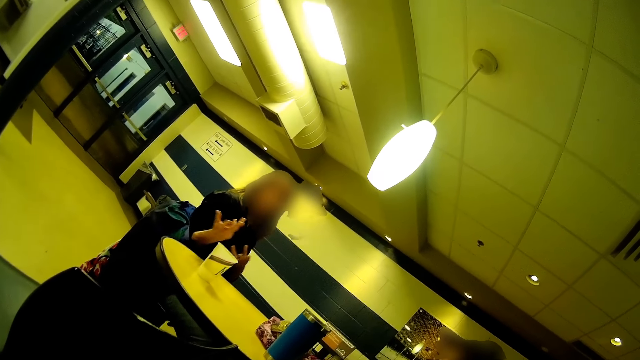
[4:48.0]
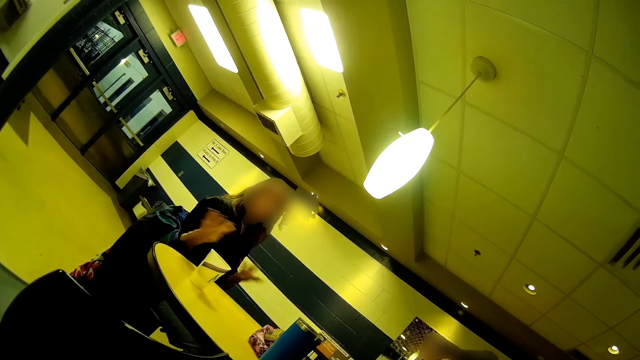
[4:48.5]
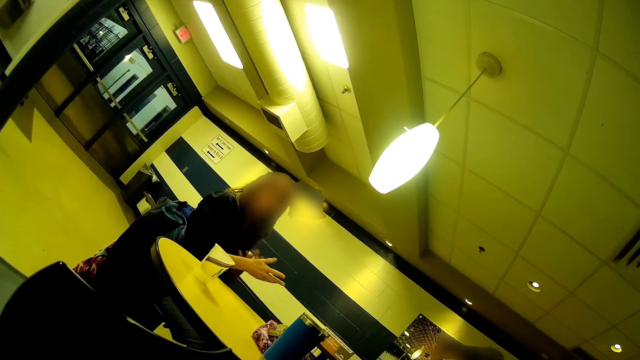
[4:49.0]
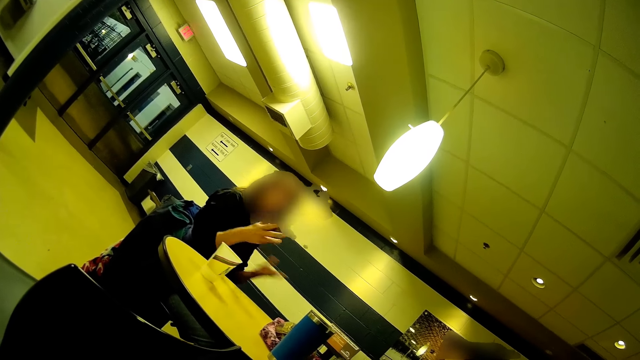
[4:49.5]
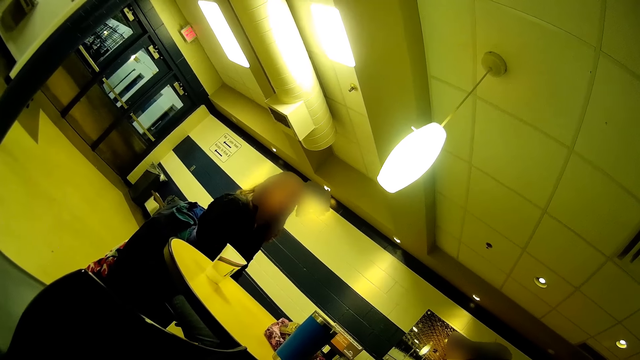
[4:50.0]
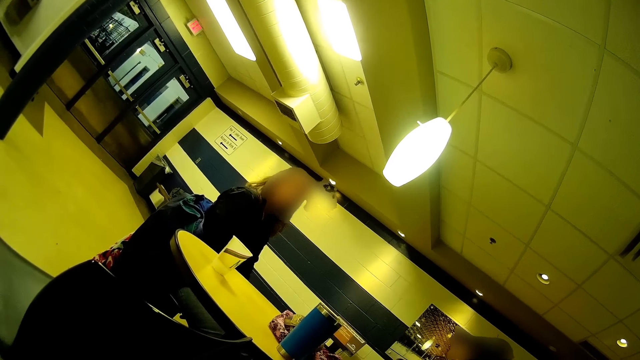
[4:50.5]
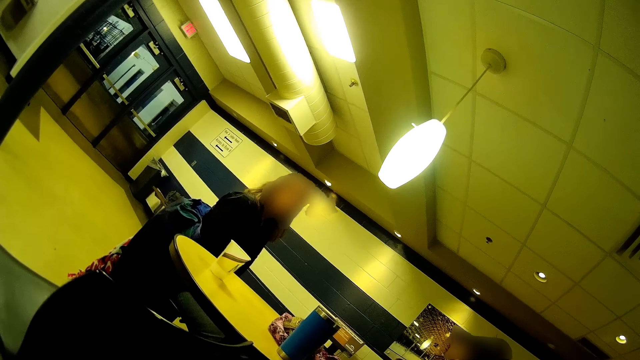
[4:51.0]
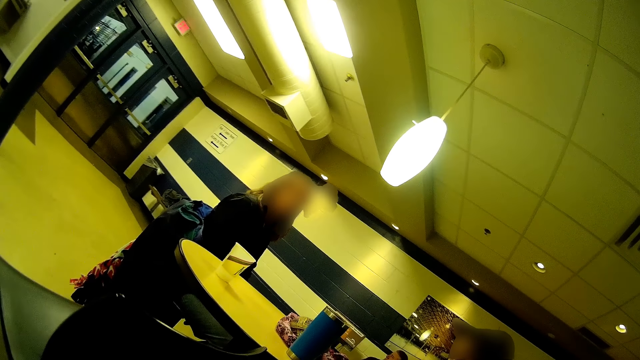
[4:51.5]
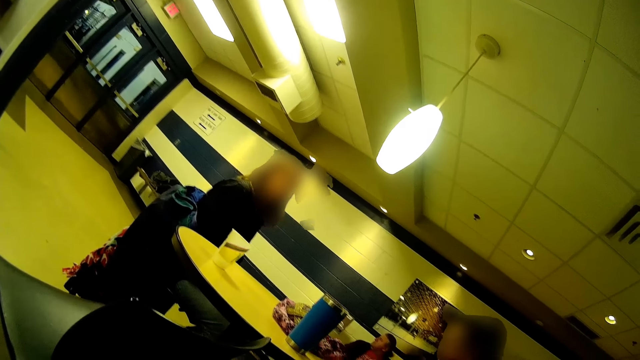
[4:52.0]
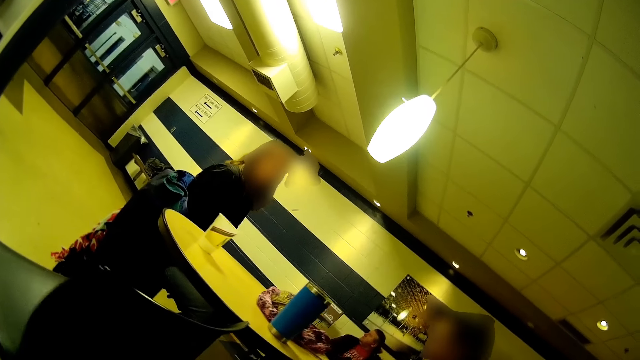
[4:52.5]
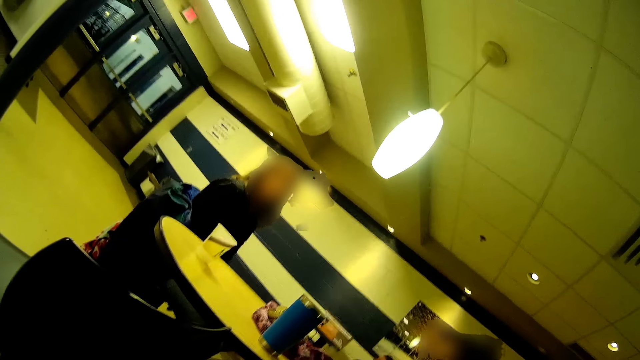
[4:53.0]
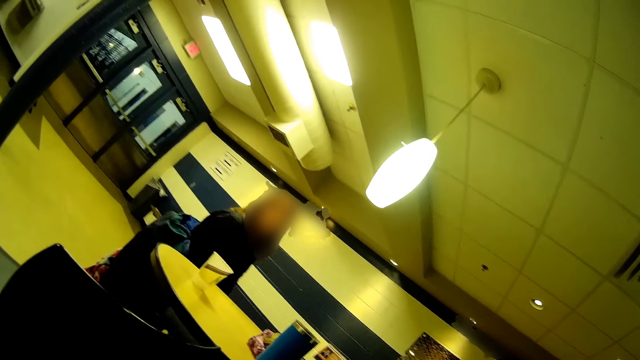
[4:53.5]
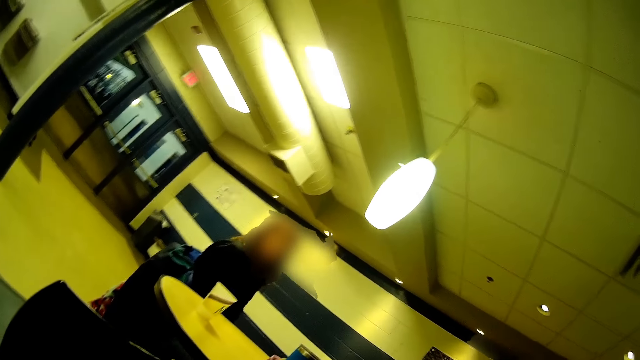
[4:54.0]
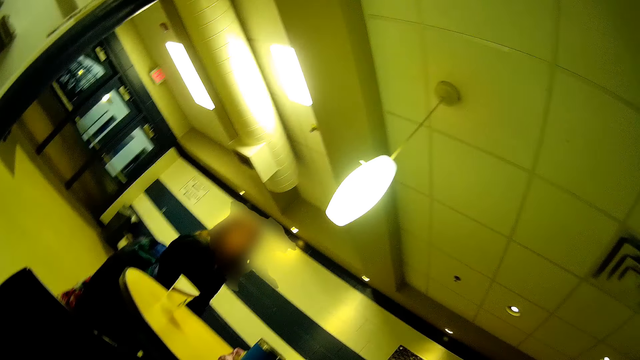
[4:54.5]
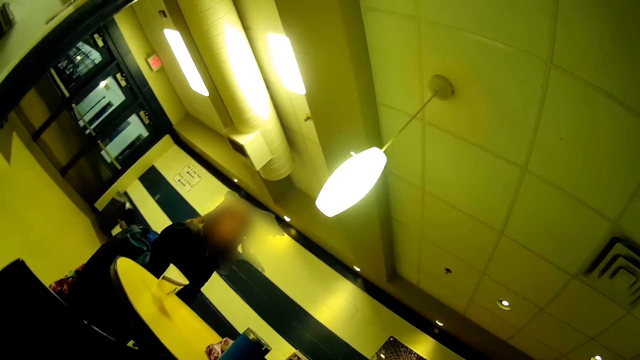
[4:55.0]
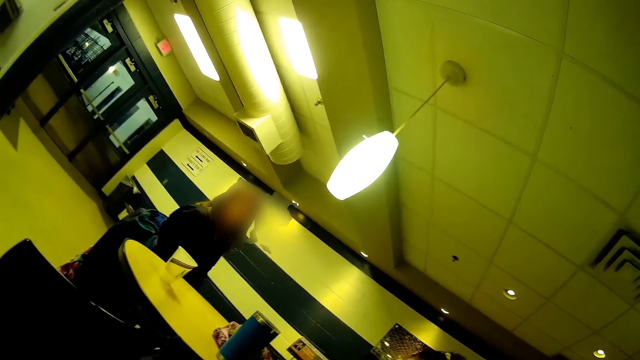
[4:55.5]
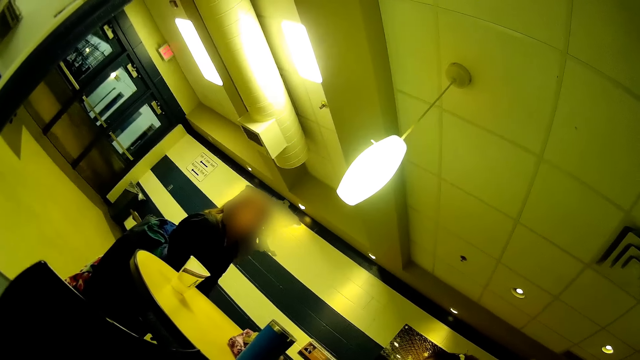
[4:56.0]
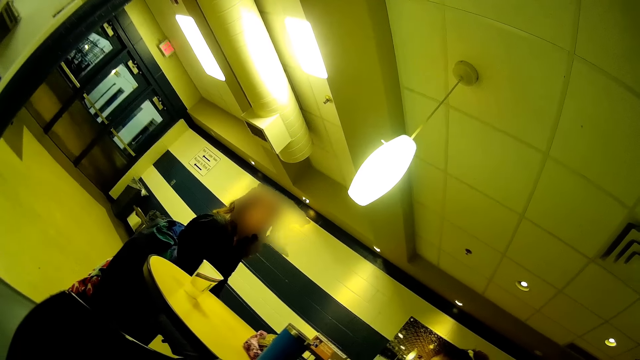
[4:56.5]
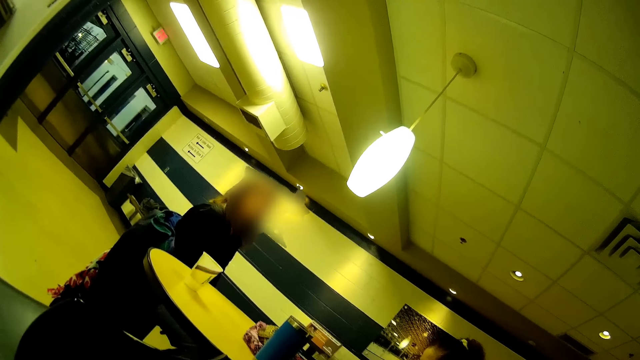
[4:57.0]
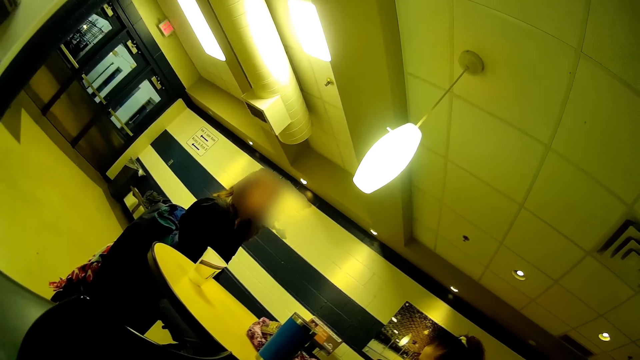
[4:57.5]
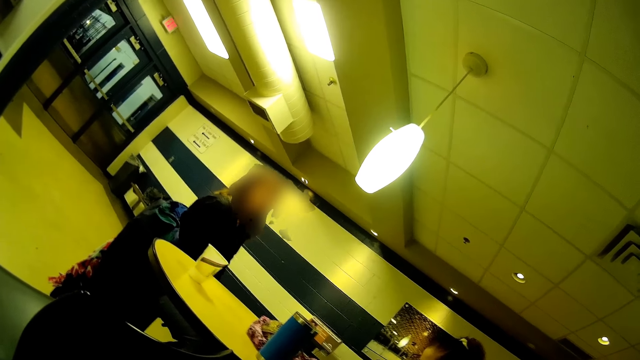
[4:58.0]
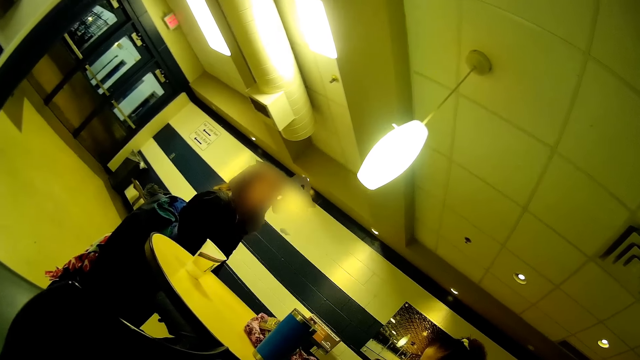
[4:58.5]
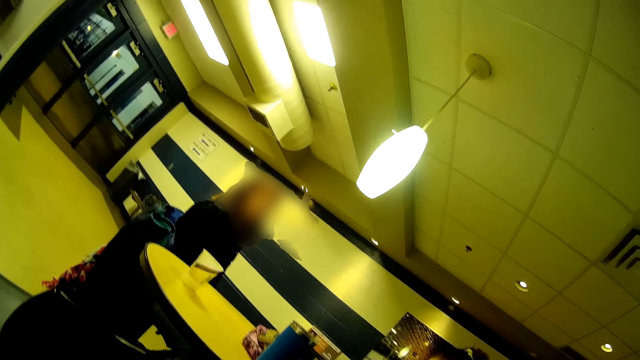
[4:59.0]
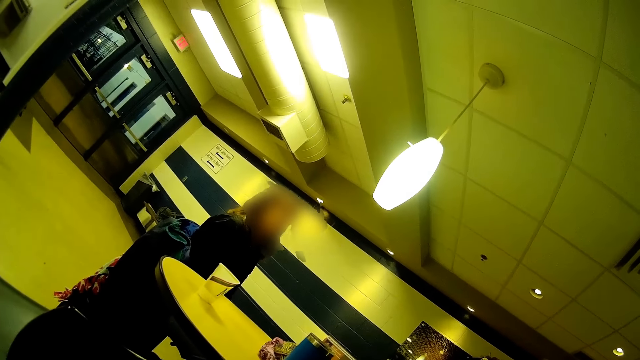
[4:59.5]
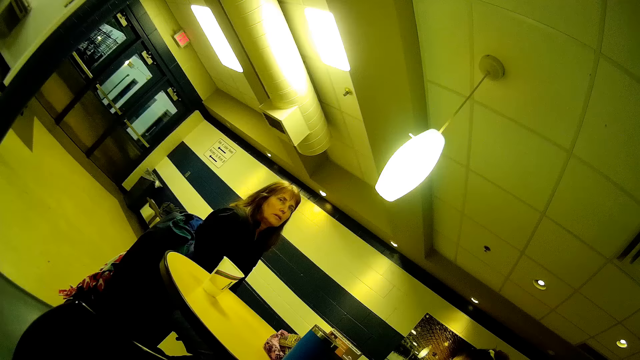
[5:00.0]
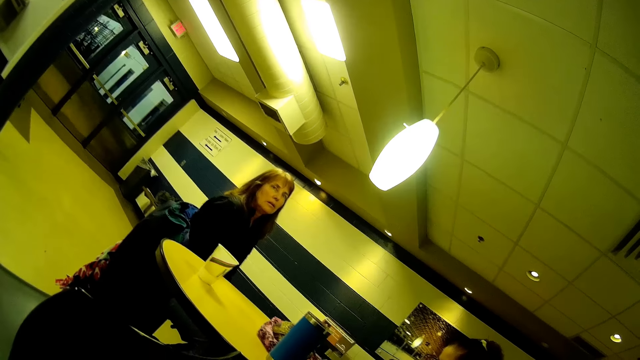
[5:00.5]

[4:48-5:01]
A woman moves her hands. She speaks. The camera wearer looks around.

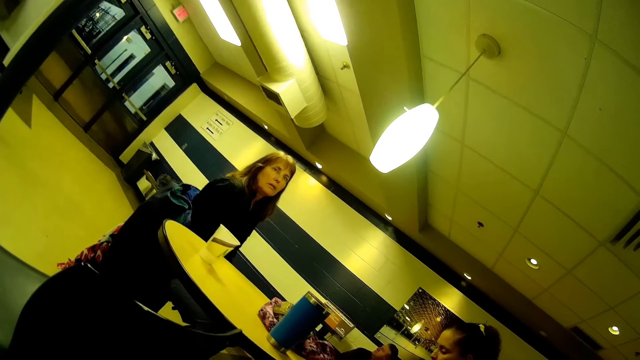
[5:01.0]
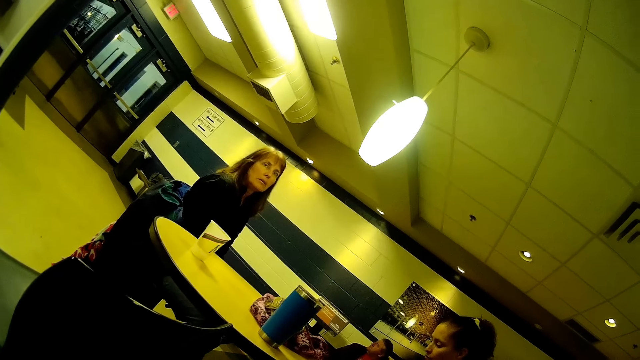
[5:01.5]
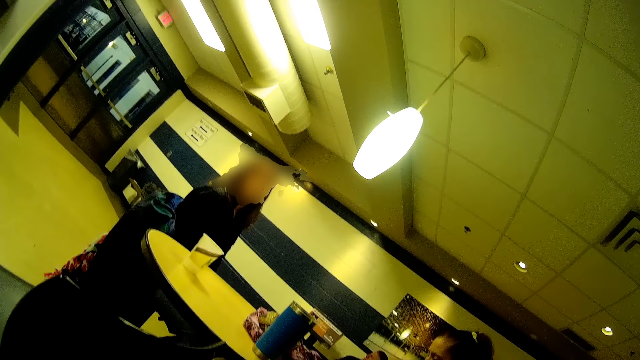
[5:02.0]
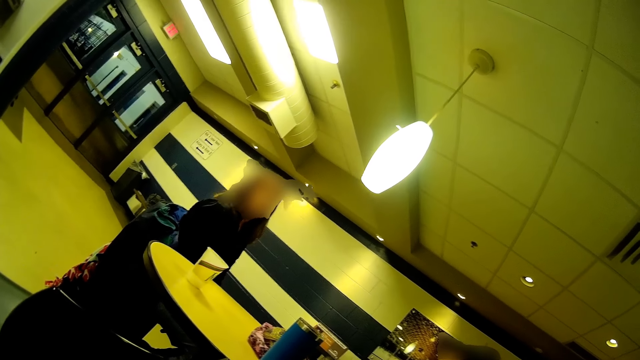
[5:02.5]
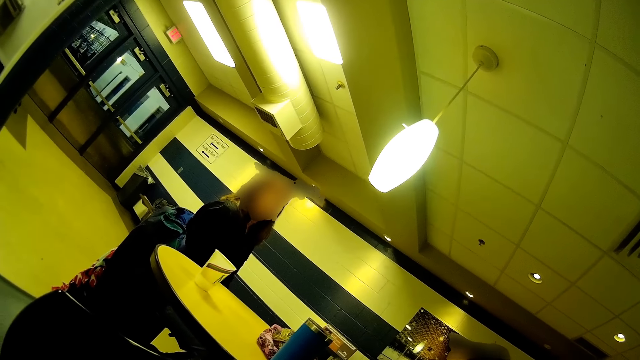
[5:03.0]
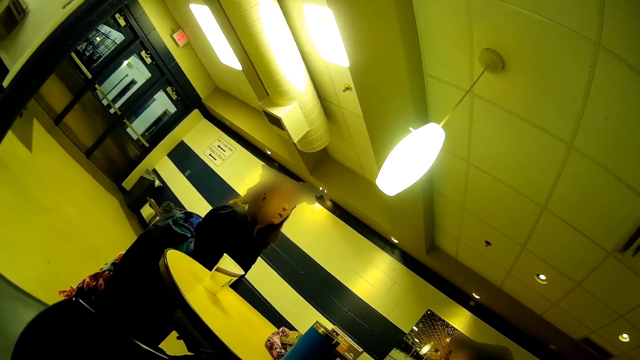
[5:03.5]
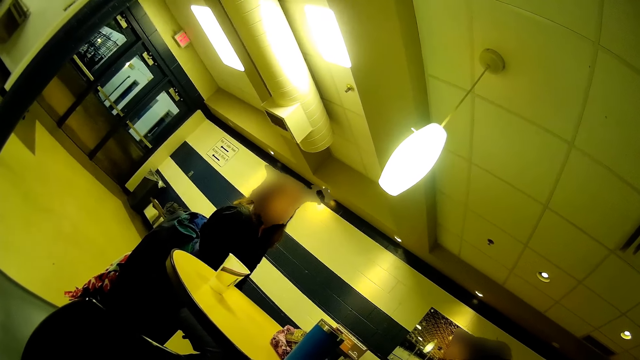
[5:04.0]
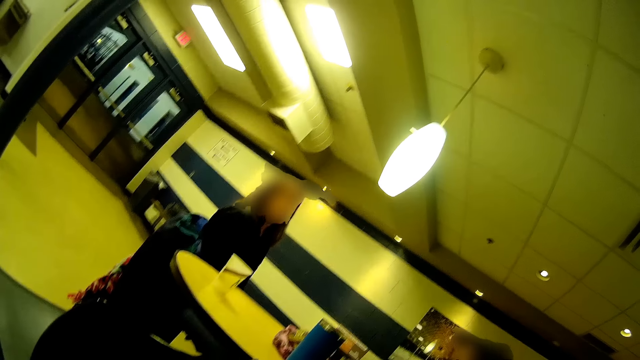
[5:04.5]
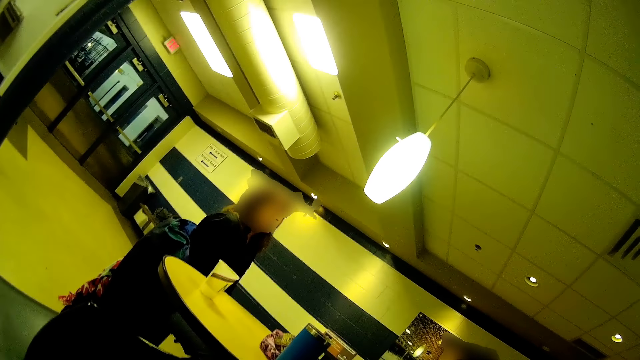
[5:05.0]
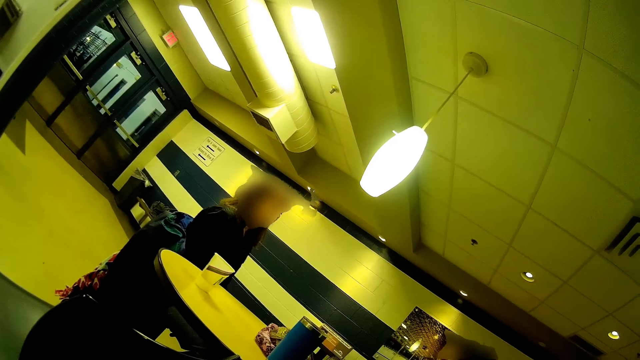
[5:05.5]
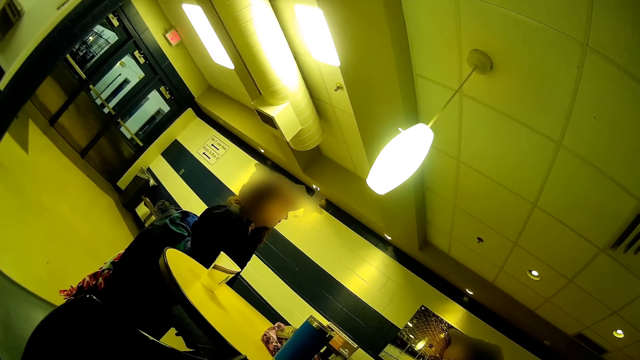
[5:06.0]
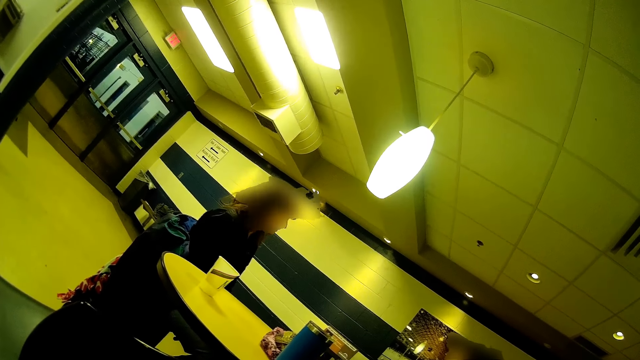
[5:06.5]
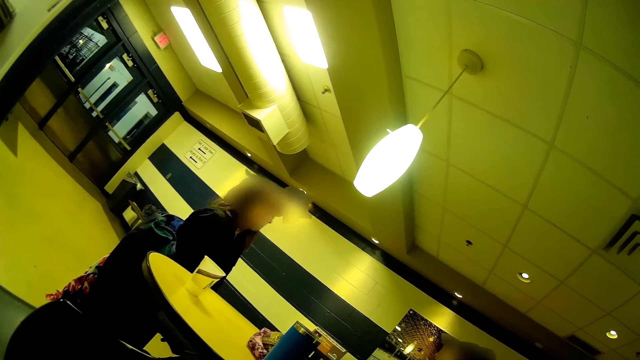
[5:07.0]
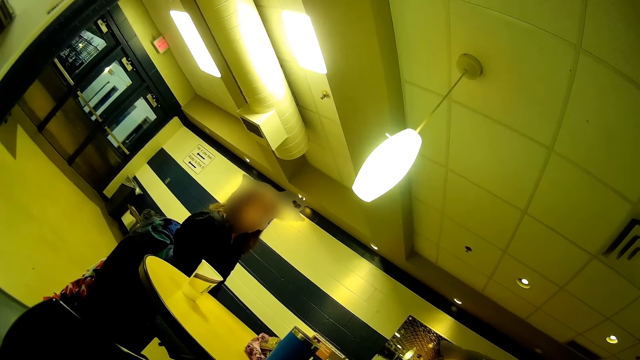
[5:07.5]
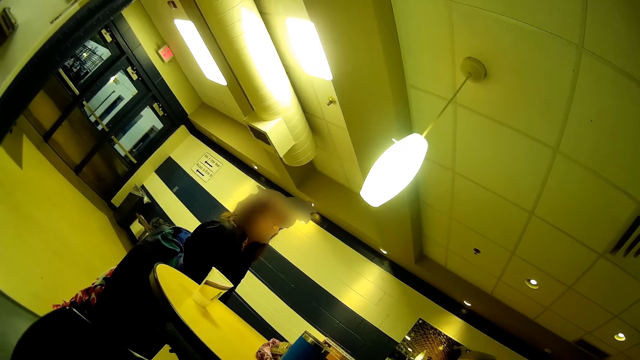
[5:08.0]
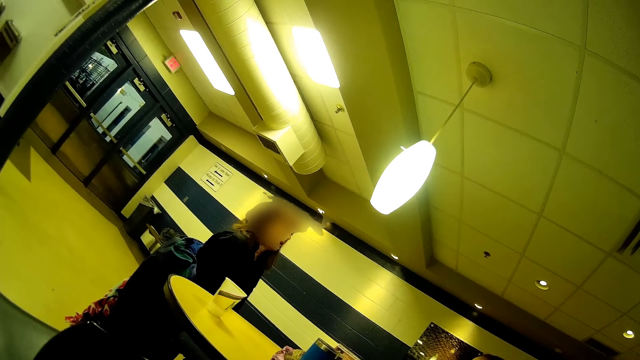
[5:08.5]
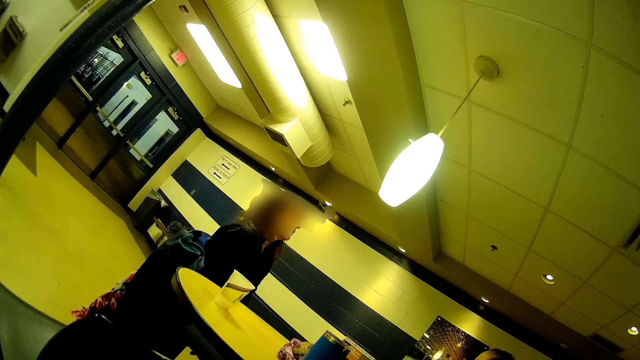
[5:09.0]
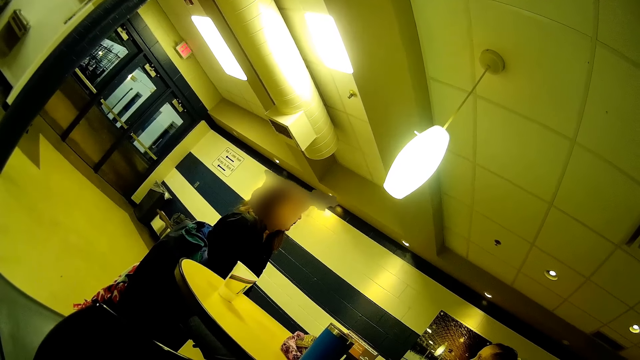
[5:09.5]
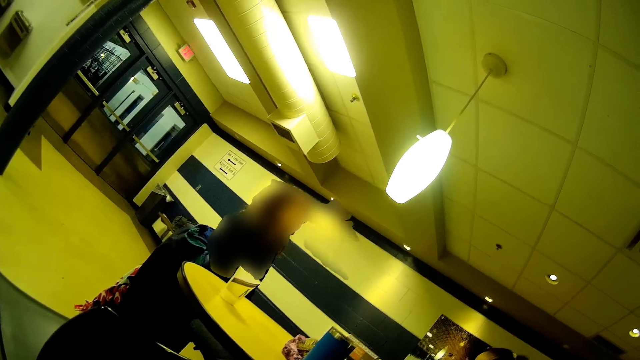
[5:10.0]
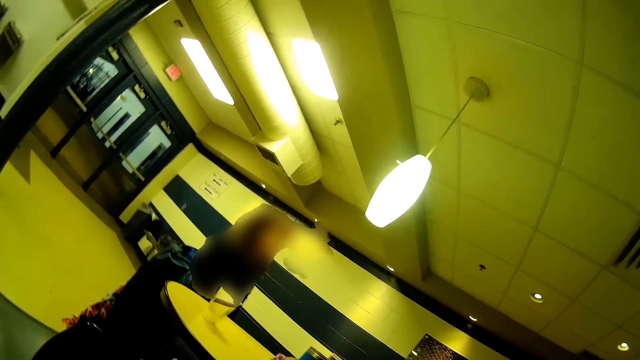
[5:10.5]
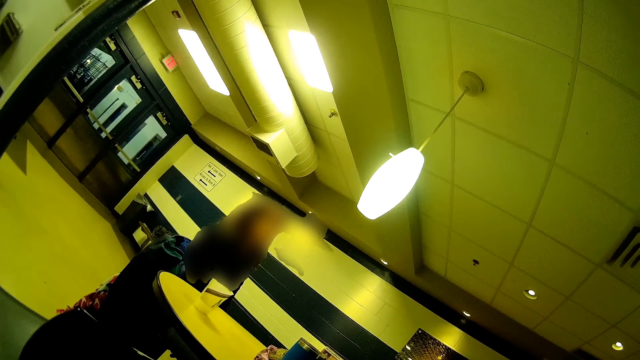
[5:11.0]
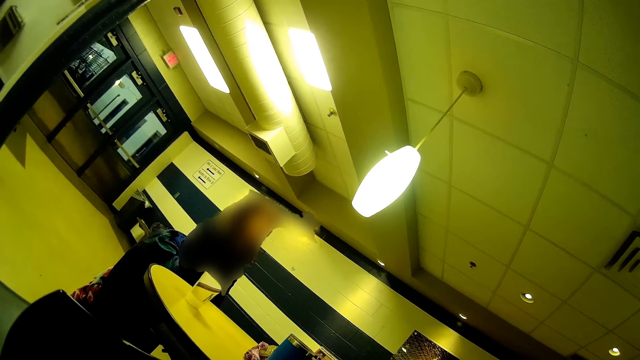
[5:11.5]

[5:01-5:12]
The camera wearer looks at the woman.
